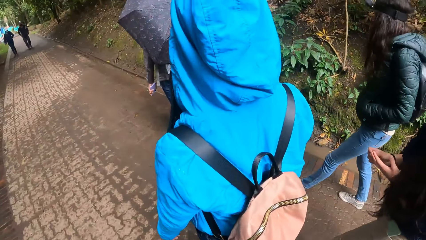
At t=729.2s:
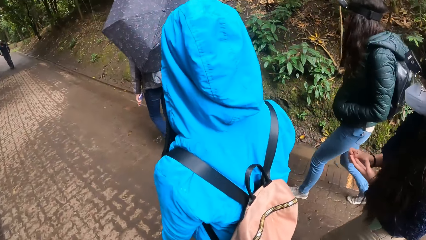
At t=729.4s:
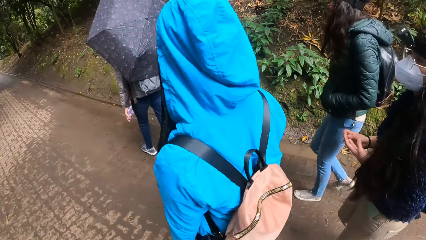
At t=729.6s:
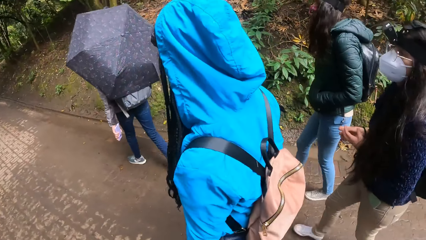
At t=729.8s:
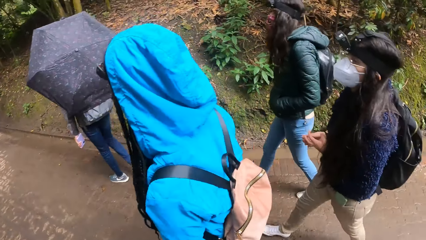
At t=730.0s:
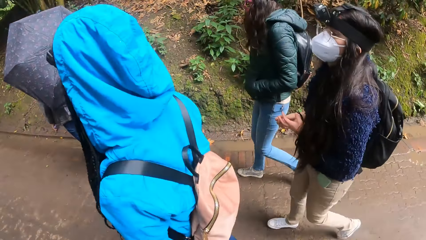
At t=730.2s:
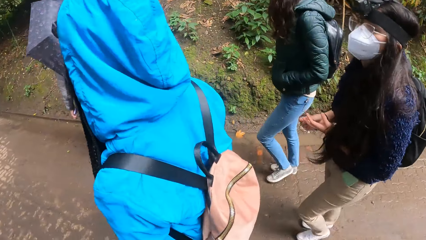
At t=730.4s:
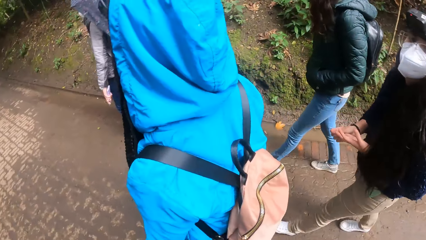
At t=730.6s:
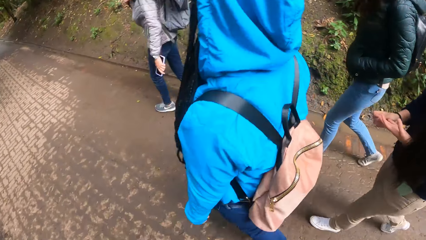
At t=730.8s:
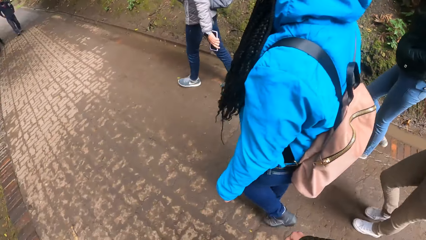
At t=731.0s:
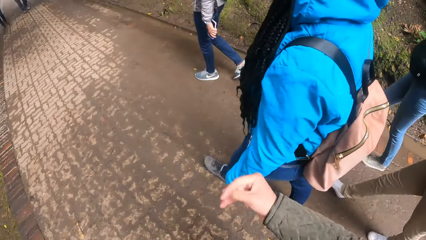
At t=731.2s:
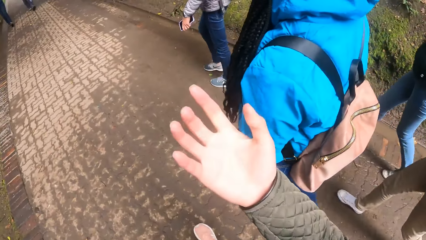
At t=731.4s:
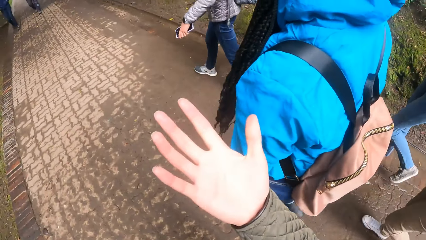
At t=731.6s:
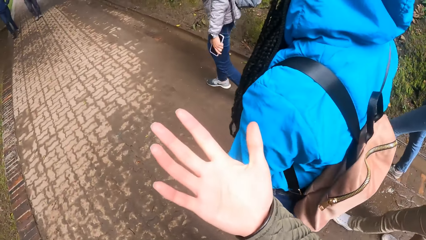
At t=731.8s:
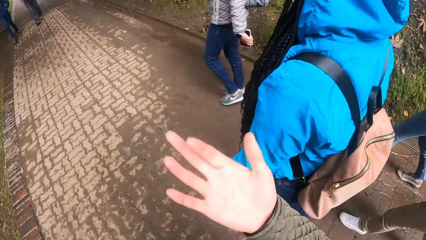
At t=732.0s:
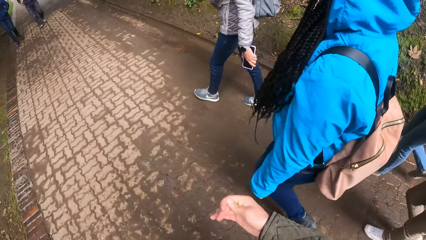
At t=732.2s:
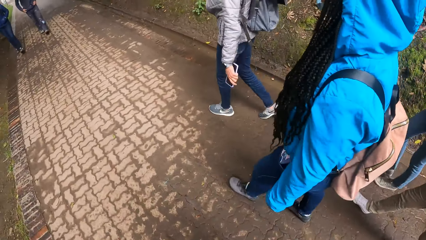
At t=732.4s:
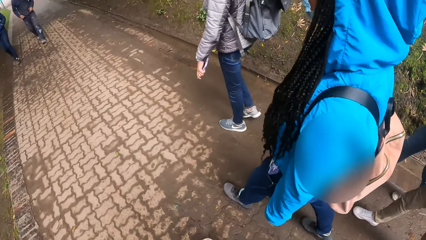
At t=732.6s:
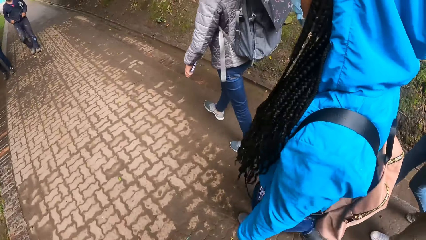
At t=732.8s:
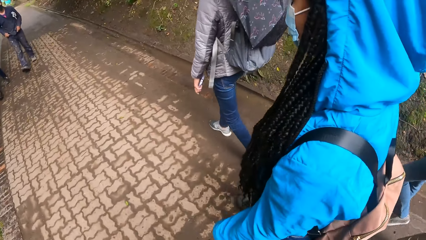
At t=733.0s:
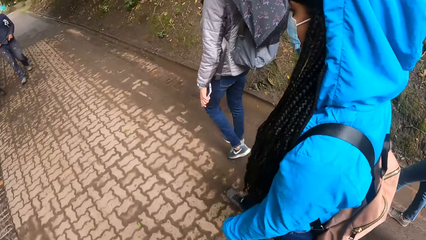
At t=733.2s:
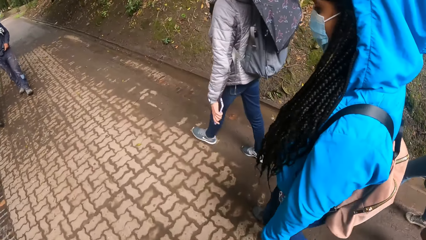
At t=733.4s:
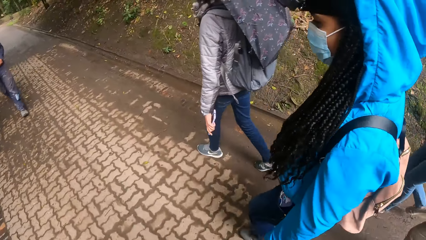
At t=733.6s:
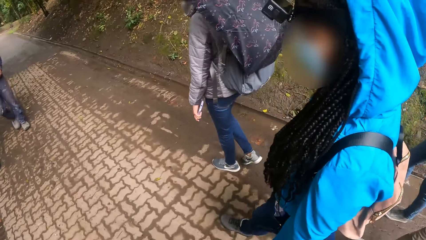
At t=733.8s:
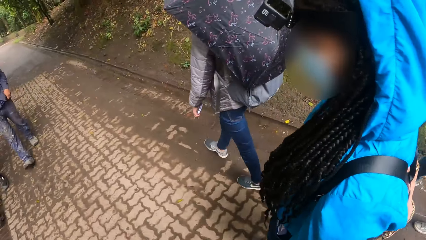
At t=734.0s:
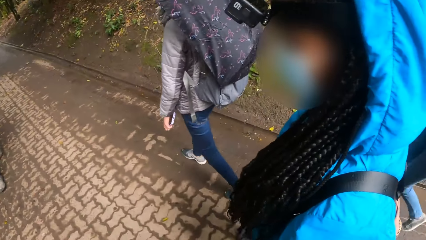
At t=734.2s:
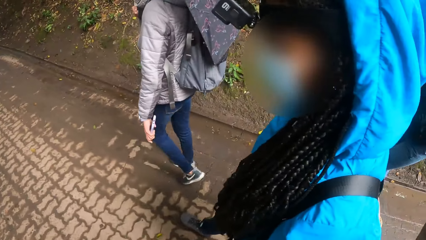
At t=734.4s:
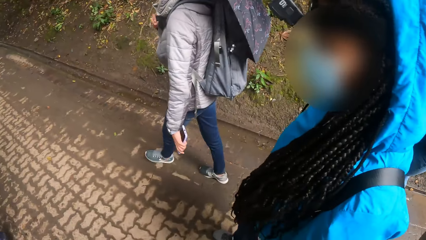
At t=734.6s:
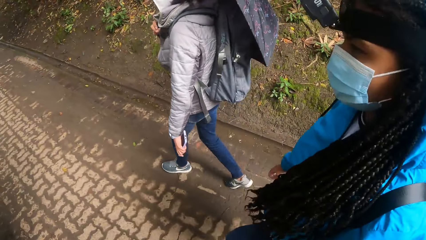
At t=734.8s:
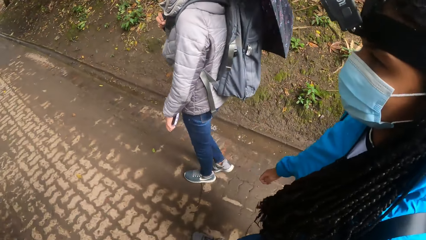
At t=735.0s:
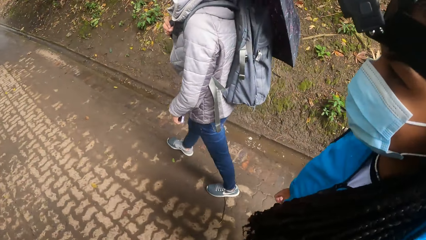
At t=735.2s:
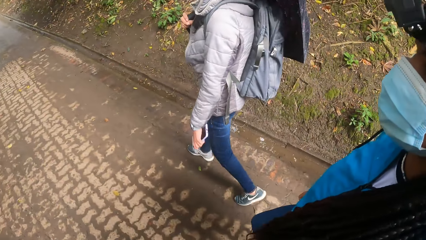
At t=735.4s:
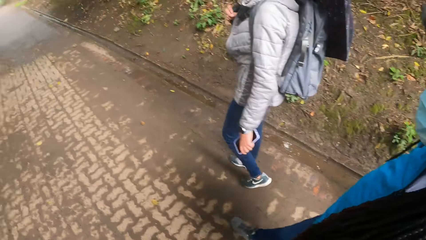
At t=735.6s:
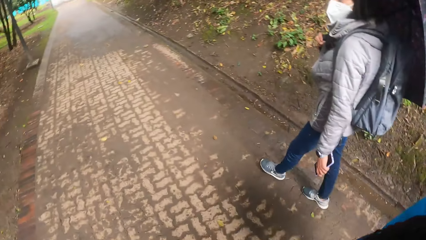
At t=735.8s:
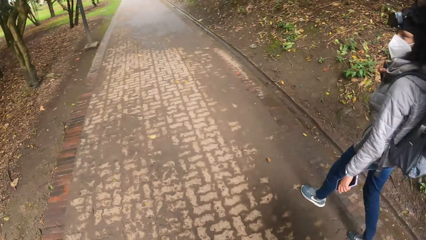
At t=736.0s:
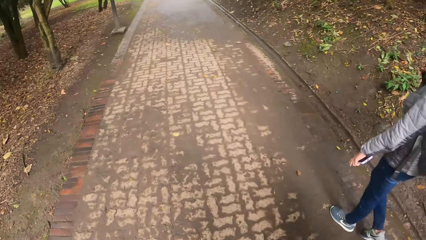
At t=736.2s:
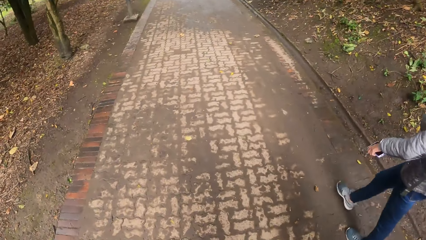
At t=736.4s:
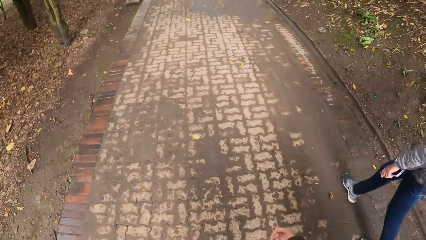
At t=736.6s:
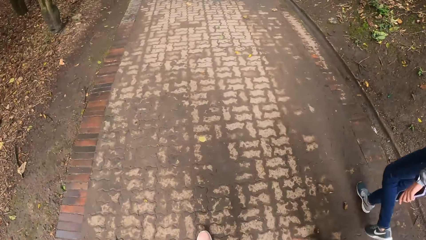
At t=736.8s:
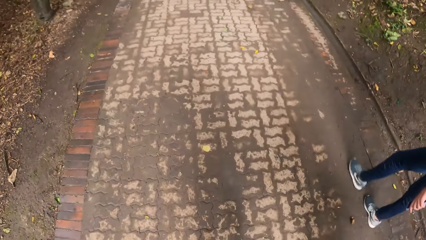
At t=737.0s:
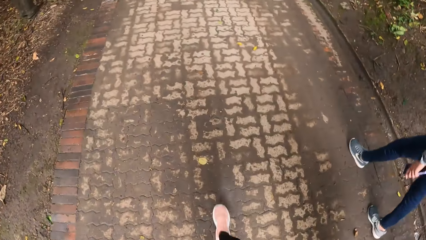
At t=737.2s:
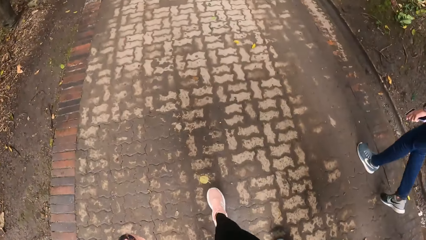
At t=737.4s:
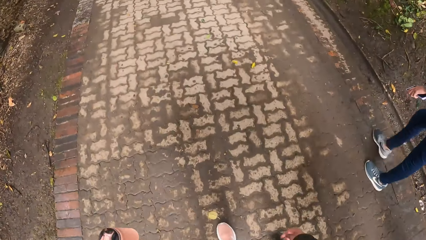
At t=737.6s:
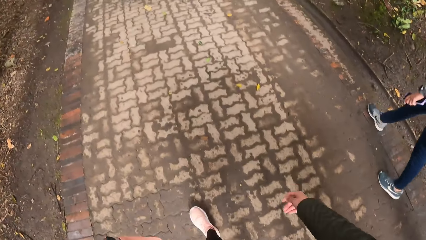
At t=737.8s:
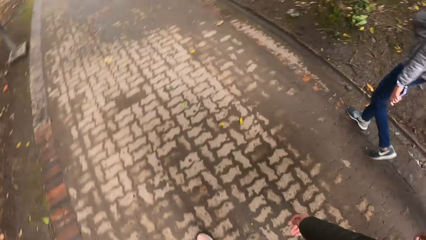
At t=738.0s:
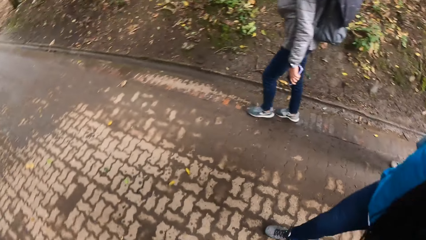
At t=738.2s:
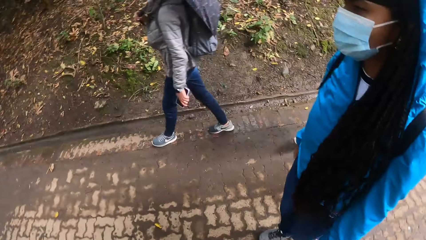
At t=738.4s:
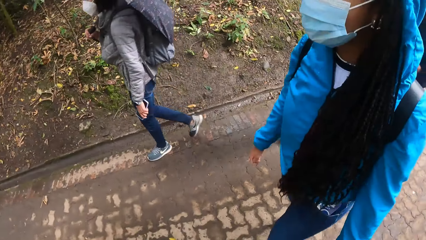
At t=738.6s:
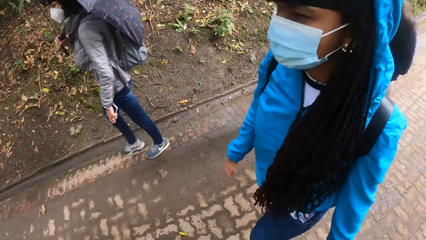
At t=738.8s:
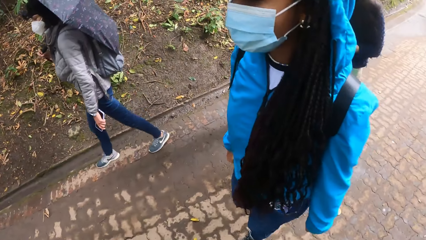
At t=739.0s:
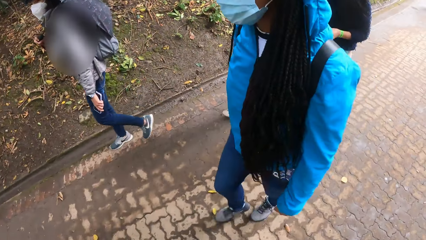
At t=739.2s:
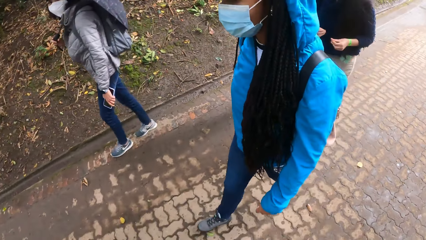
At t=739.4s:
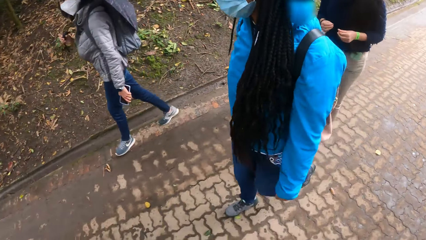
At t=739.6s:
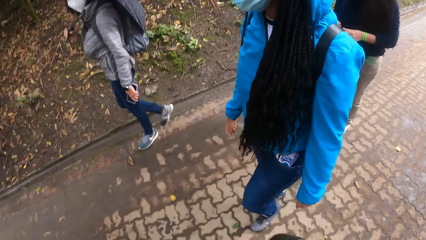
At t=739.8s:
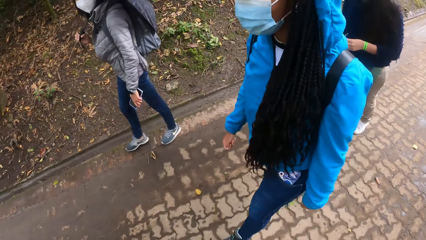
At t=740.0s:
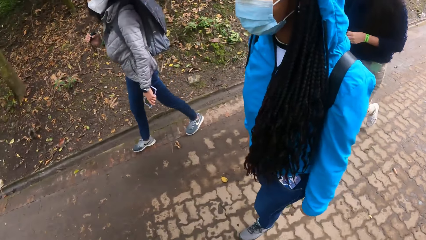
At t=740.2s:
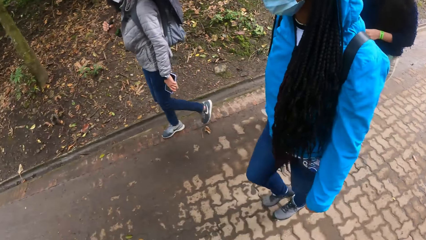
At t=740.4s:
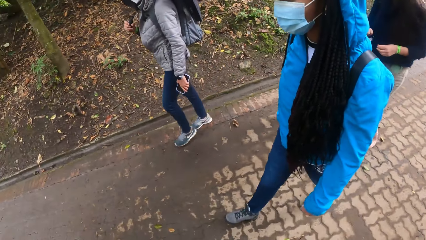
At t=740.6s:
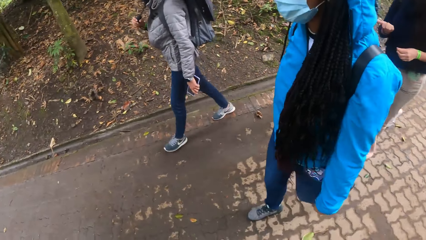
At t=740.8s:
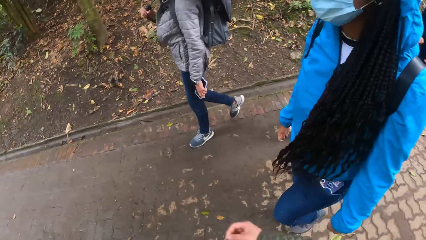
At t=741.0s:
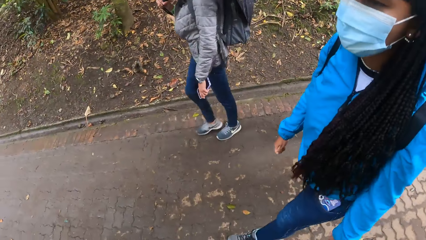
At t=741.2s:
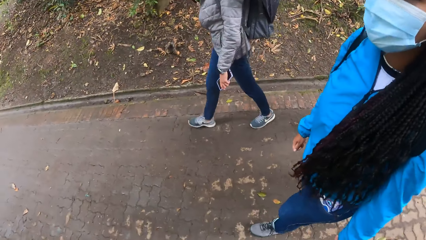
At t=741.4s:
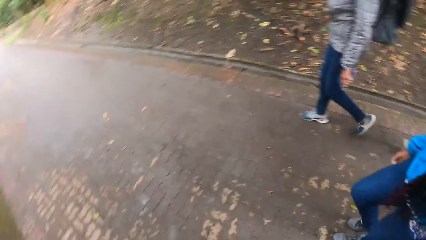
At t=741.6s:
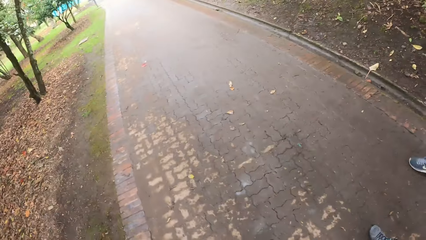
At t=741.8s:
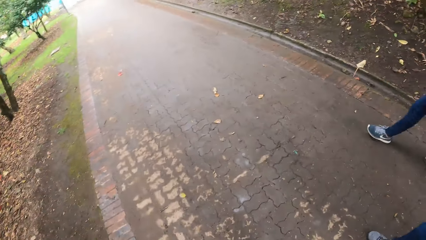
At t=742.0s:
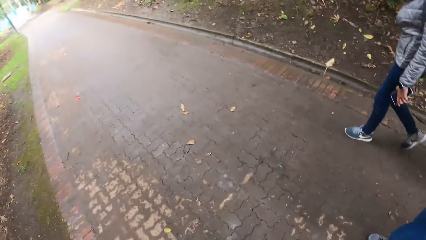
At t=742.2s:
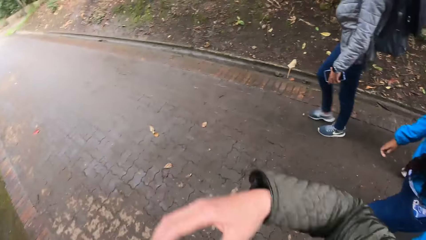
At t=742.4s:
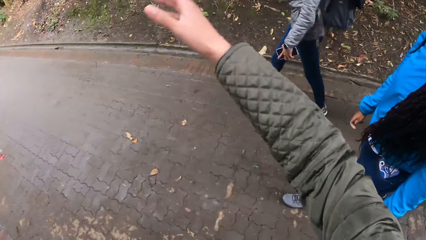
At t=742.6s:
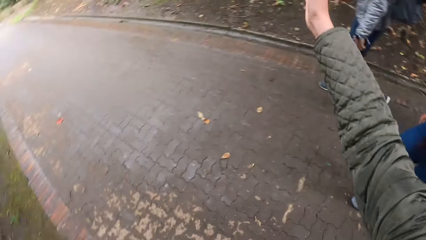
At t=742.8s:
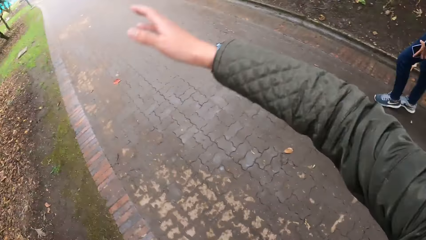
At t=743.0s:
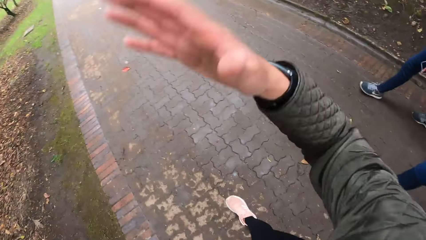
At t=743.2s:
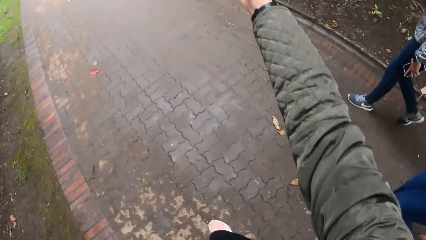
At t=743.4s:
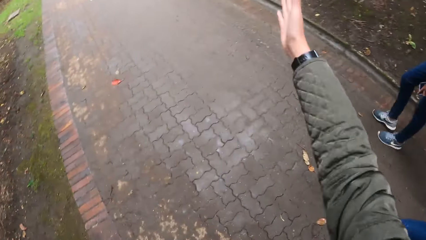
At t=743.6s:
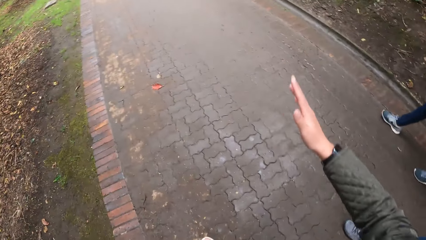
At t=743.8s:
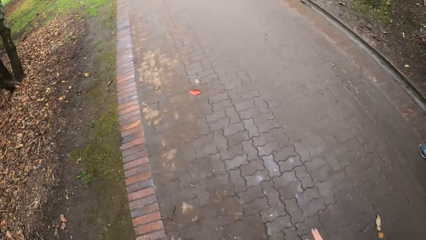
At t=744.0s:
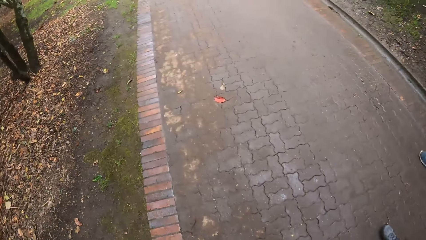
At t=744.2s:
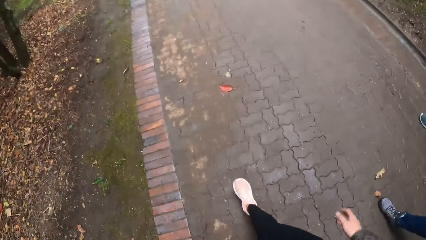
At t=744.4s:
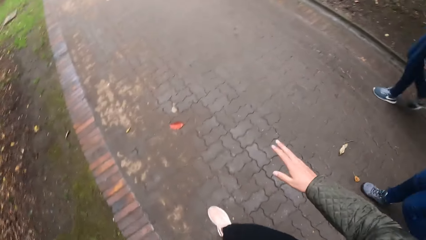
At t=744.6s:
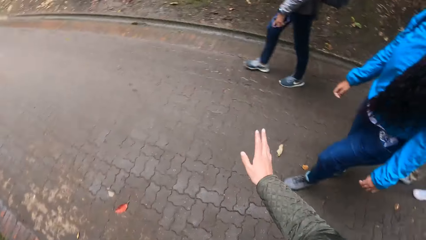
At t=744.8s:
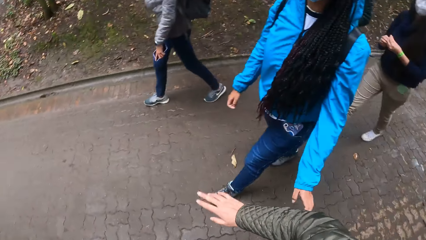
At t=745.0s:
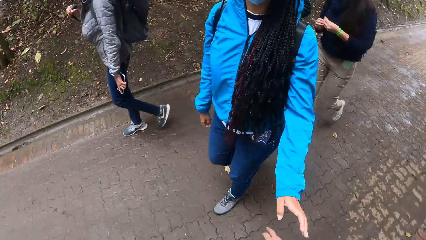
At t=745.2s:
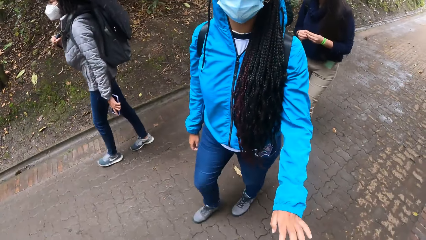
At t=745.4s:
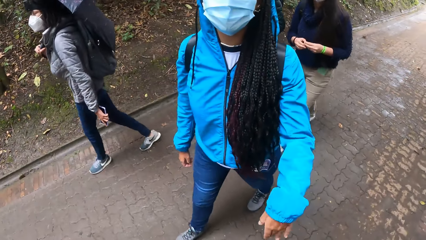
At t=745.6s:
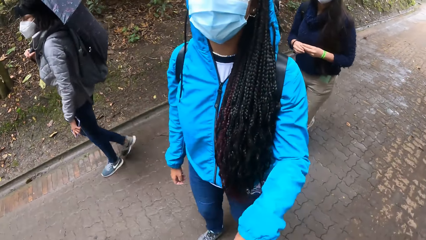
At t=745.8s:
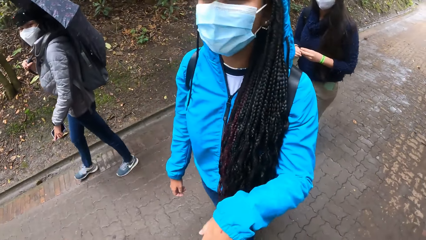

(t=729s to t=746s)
The camera wearer raises her right hand. She looks at the hand. She lowers her right hand. She and the group of people walk through the path. A man and another man walk past the camera wearer. The camera wearer and the group of people walk through the path. She converses with the group of people. She and the group of people walk through the path.
